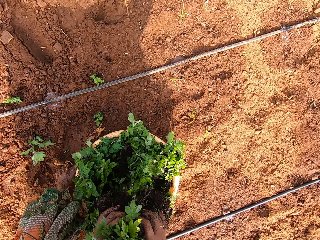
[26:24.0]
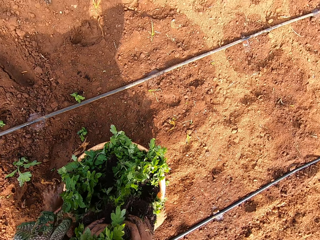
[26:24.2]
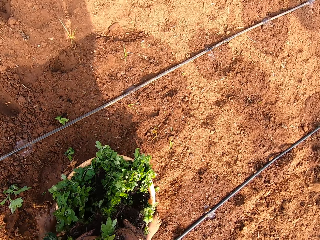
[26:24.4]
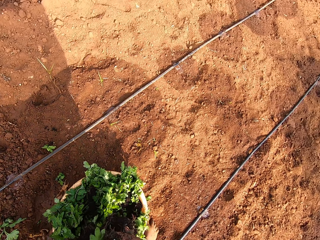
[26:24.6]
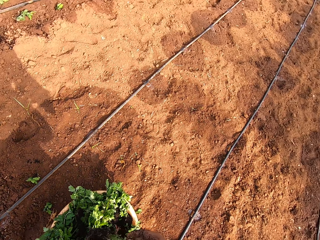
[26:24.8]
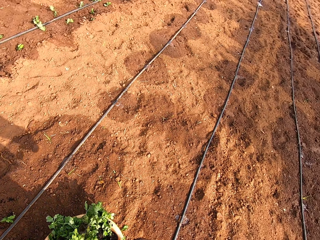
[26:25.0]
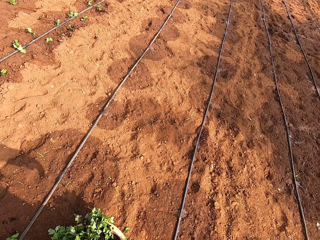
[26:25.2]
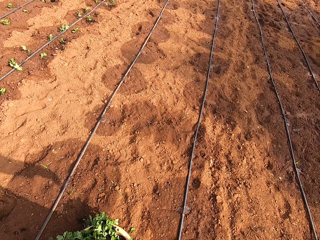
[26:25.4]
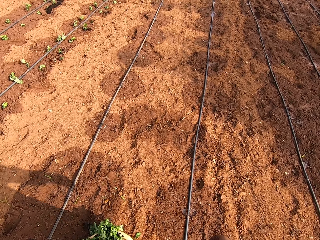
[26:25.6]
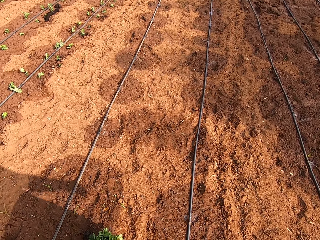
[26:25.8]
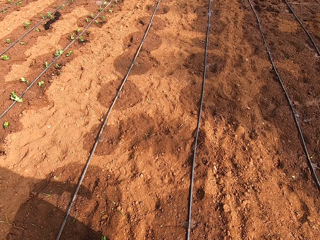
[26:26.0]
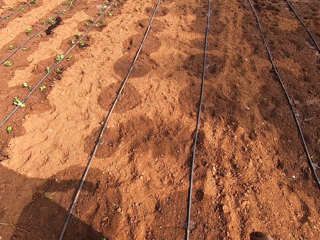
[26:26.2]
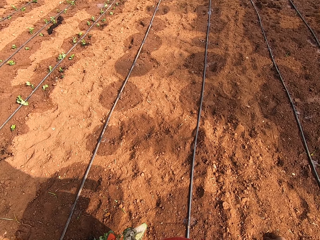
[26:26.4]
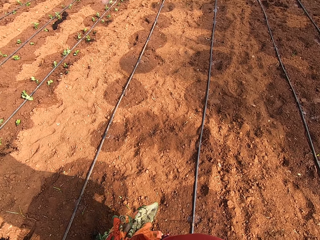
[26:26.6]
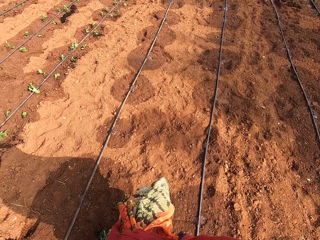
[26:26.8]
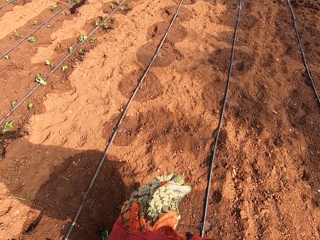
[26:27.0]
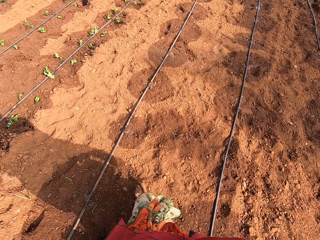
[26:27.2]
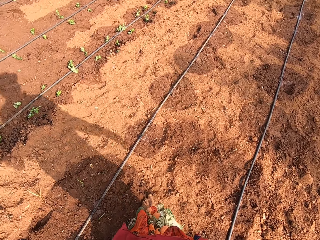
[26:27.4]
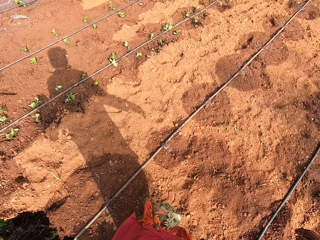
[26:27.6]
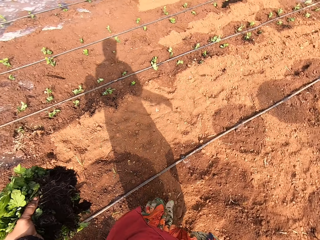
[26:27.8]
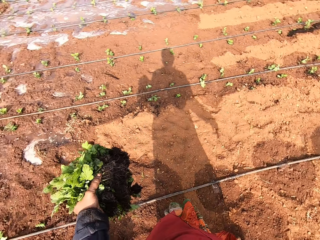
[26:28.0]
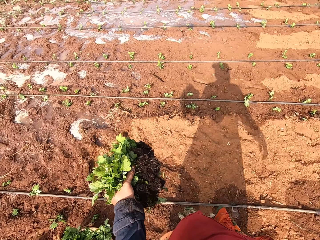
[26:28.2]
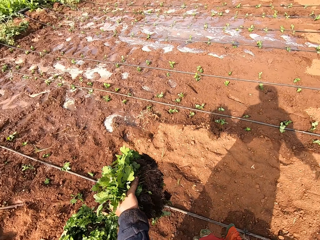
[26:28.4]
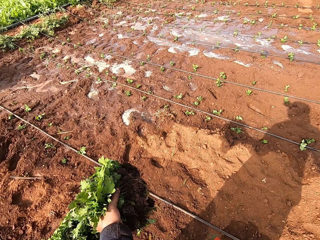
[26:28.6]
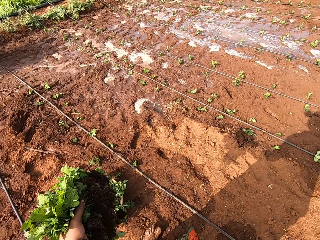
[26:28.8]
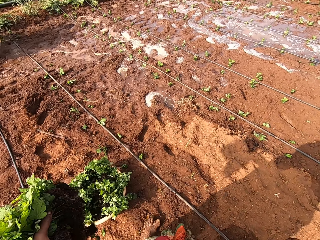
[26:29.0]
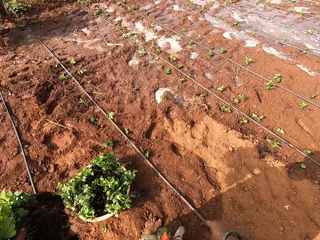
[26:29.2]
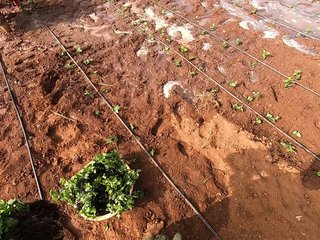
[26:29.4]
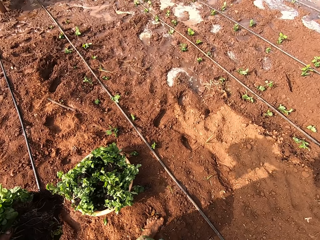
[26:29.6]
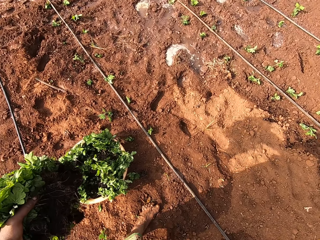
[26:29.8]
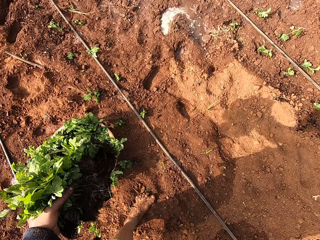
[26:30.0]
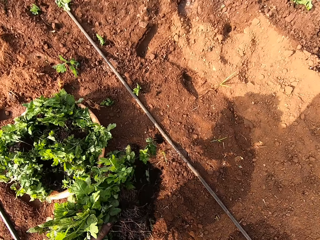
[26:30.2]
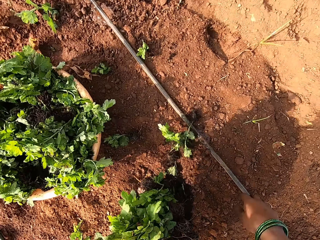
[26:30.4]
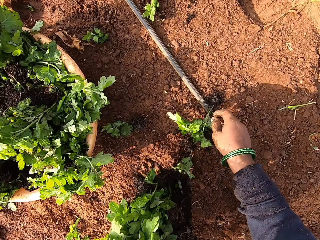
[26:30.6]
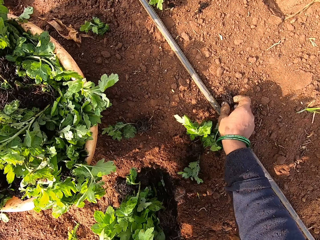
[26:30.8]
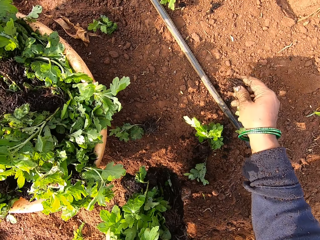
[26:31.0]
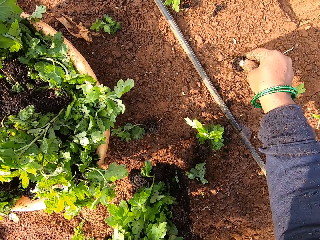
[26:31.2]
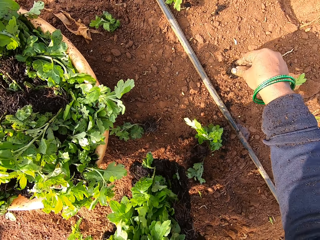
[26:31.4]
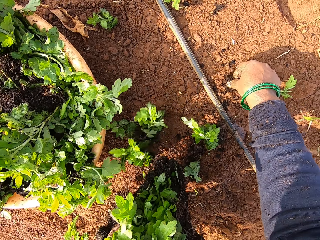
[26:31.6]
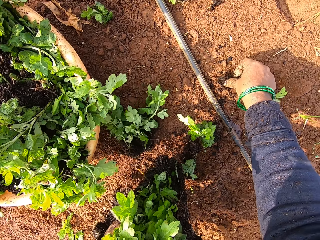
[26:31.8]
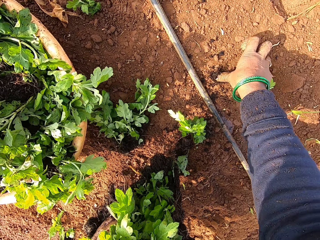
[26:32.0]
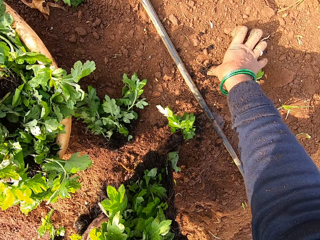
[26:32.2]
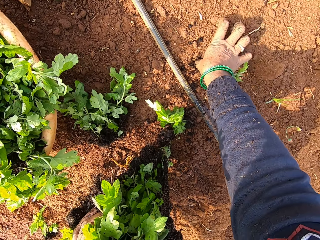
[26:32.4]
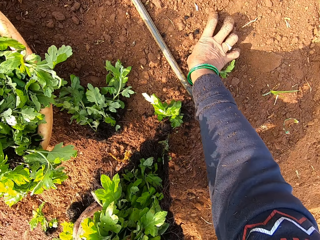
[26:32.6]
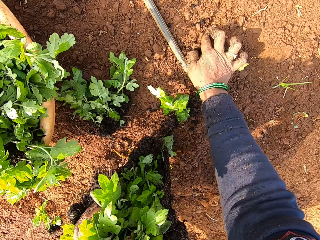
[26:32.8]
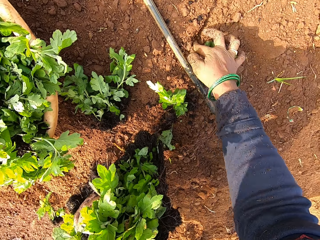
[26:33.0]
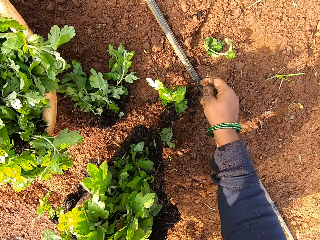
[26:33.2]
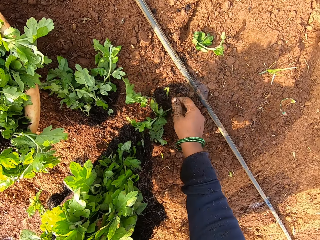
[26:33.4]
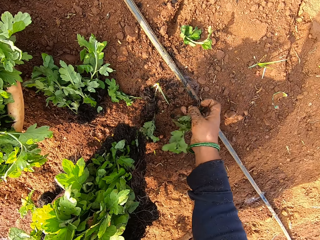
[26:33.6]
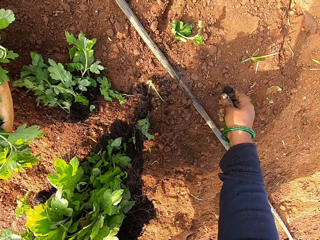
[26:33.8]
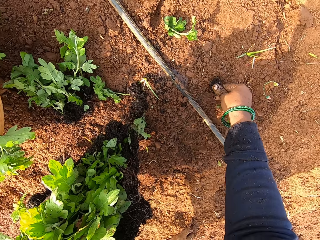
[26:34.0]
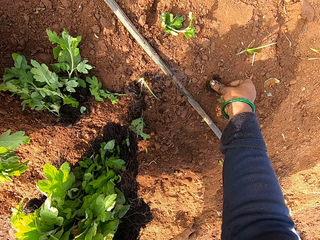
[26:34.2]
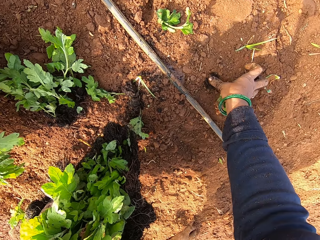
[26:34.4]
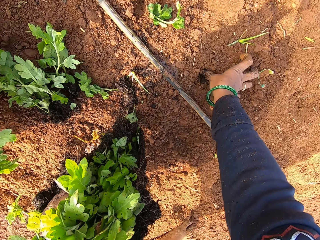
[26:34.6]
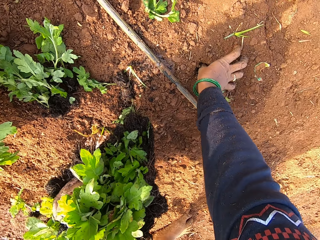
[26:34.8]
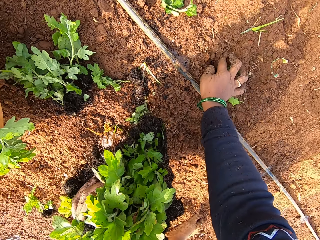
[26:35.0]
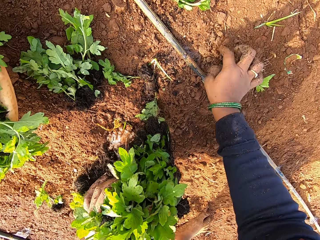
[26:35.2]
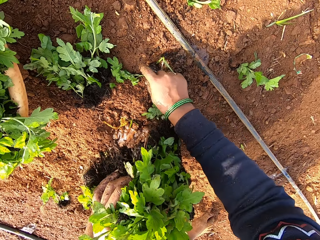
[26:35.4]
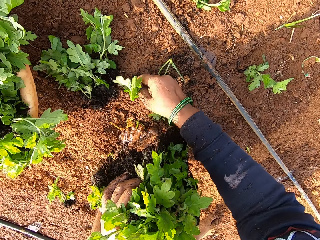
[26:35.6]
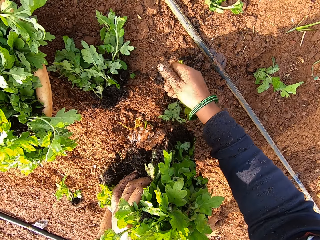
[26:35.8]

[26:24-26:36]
The camera wearer picks the seedling plants from the basin with both hands. She picks a seedling from the floor with her right hand. She plants the seedling in her right hand in the soil. She picks a seedling from the floor with her right hand. She plants the seedling in her right hand in the soil. She picks a seedling from the floor with her right hand.

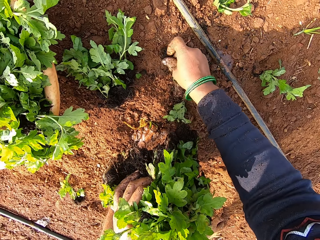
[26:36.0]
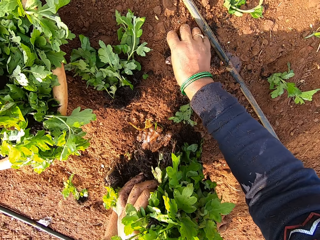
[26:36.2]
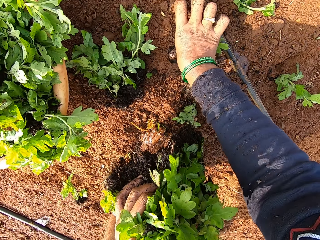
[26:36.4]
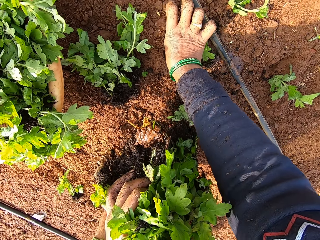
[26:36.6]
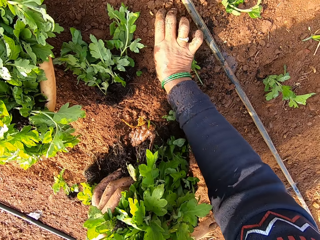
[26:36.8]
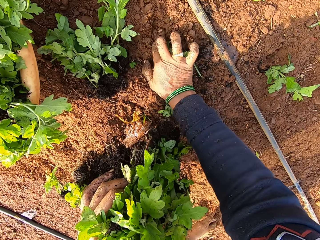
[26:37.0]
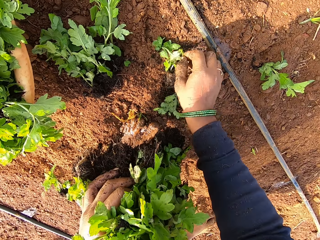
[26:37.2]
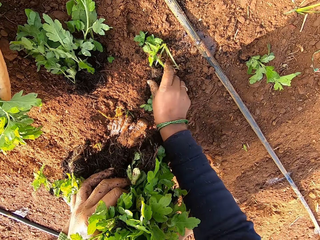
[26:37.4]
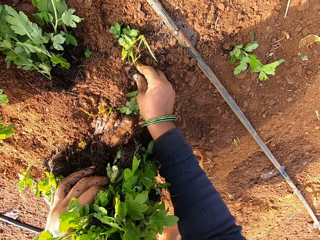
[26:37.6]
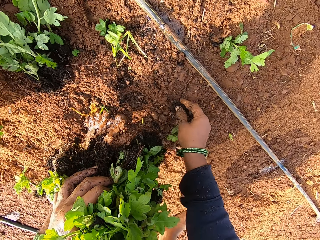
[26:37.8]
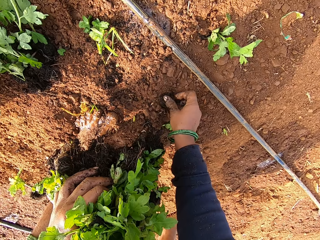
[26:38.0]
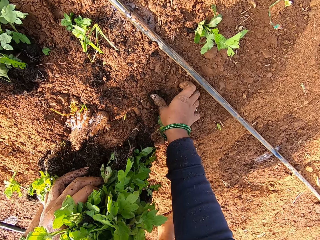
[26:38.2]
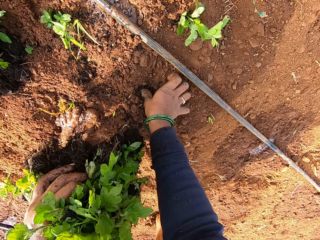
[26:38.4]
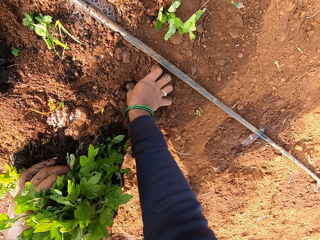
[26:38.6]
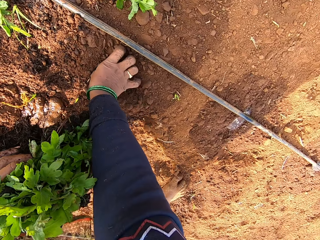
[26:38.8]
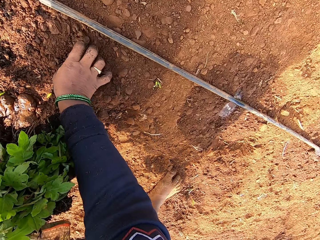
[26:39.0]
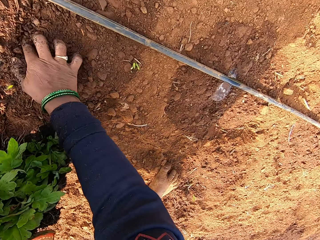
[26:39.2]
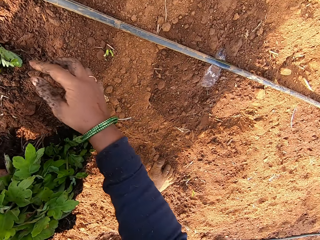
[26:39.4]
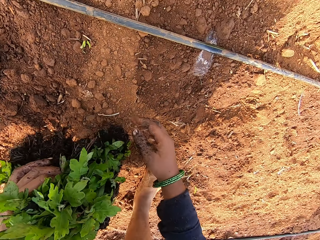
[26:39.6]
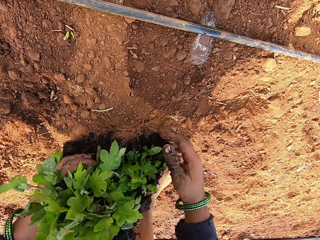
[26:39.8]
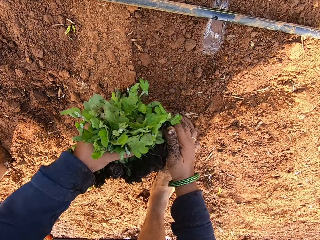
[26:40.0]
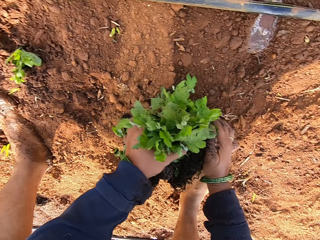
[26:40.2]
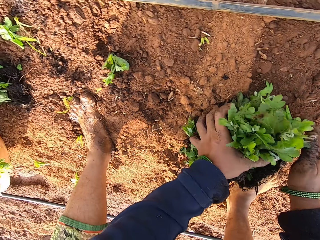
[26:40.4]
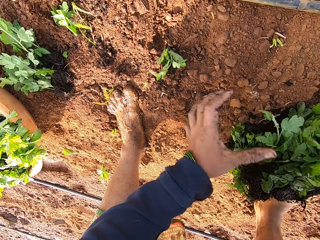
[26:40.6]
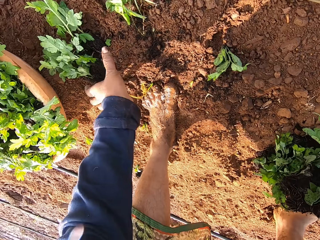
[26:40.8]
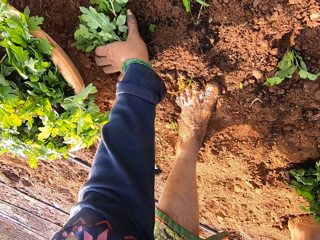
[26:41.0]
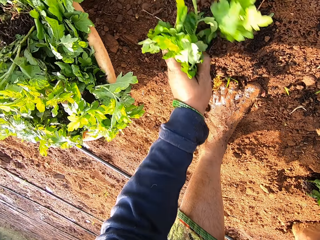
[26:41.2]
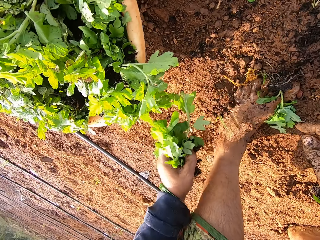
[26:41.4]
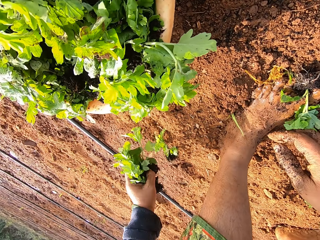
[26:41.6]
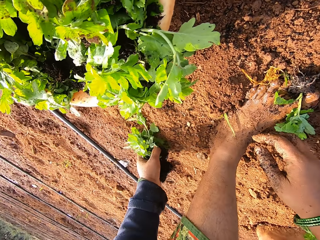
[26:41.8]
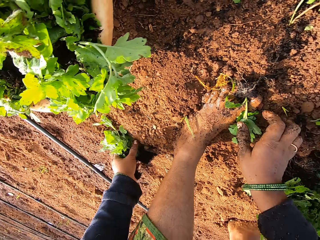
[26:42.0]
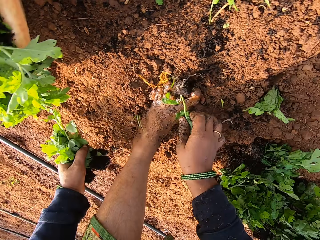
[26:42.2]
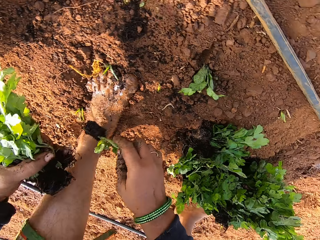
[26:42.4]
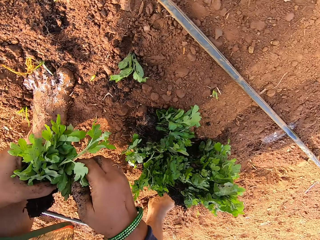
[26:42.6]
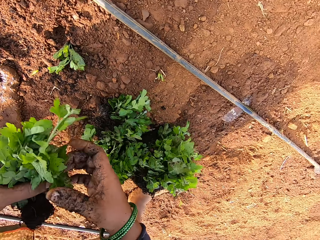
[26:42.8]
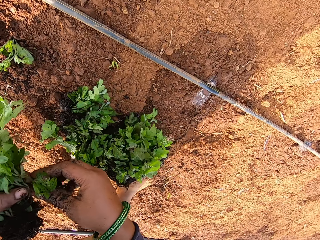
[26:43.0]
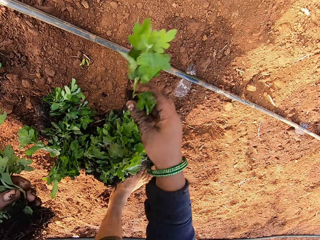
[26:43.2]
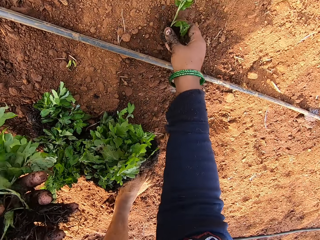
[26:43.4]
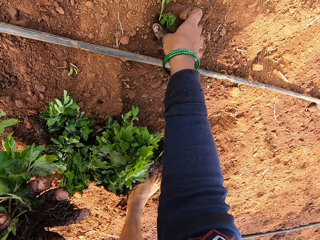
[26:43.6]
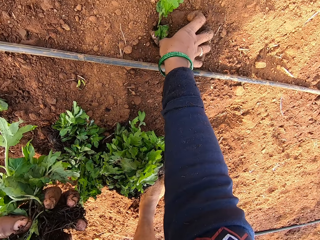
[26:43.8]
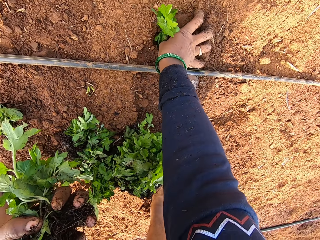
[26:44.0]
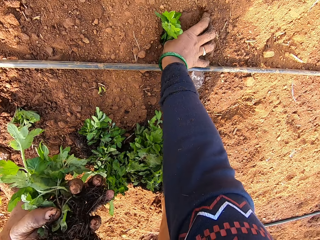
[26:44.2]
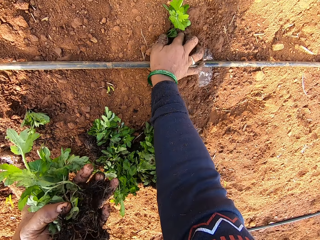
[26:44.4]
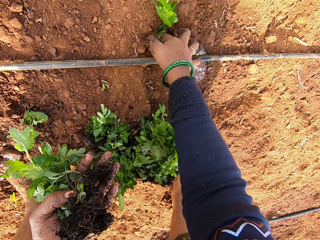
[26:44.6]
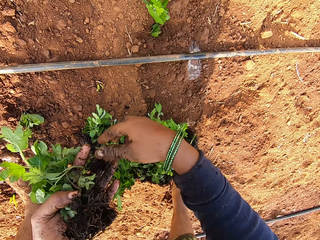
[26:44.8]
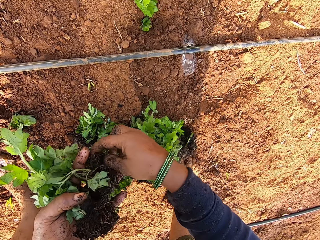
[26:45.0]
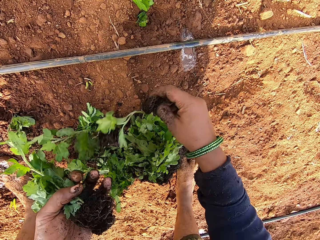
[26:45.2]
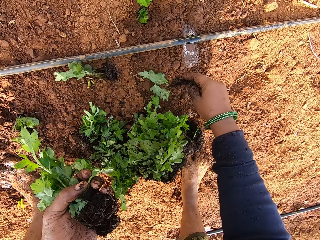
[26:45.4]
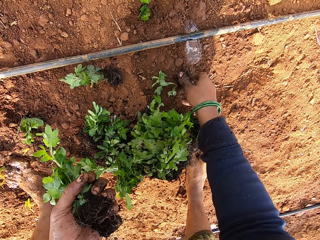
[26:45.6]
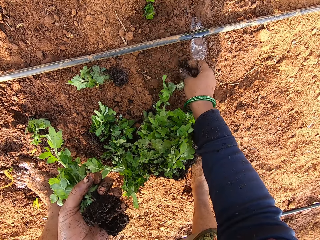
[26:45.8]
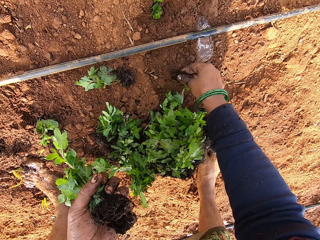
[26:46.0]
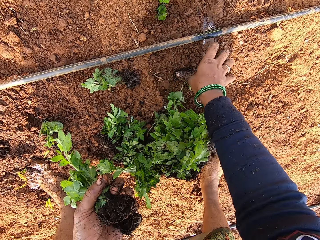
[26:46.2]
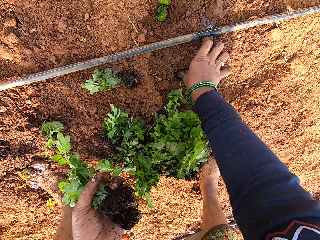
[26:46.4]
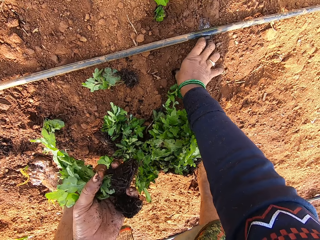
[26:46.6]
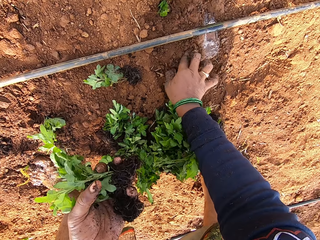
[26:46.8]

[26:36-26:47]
The camera wearer plants the seedling in her right hand in the soil. She picks a seedling from the floor with her right hand. She plants the seedling in her right hand in the soil. She drops the seedlings in her hands on the floor. She picks seedlings from the floor with her left hand. She picks a seedling from the floor with her left hand. She picks a seedling from the floor with her right hand. She passes the seedling in her right hand to her left hand. She picks a seedling from her left hand with her right hand. She plants the seedling in her right hand in the soil. She picks a seedling from her left hand with her right hand. She plants the seedling in her right hand in the soil.
